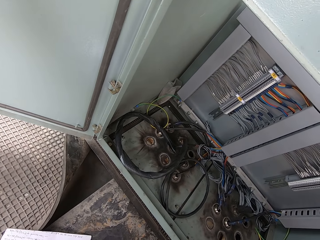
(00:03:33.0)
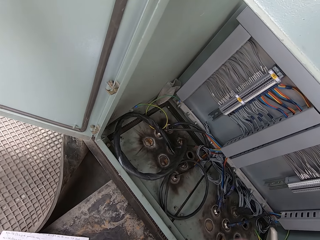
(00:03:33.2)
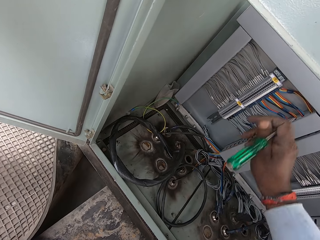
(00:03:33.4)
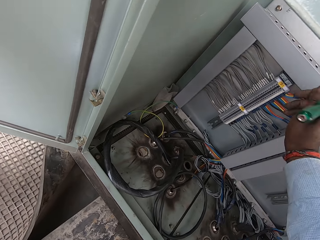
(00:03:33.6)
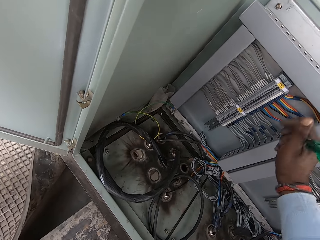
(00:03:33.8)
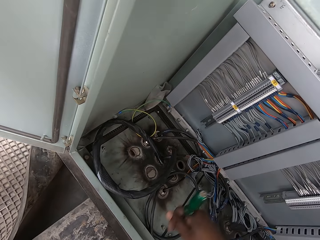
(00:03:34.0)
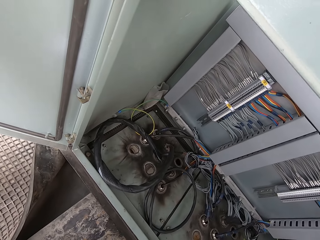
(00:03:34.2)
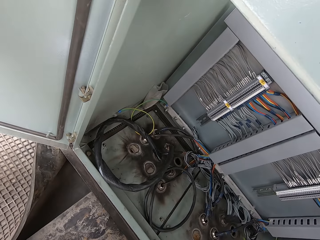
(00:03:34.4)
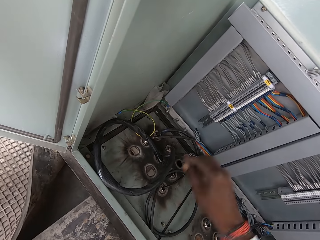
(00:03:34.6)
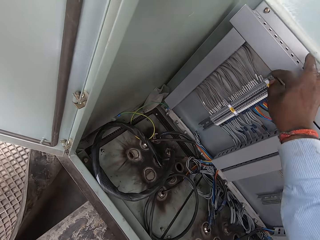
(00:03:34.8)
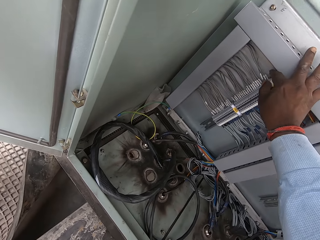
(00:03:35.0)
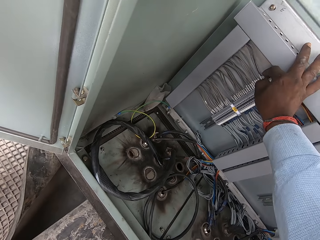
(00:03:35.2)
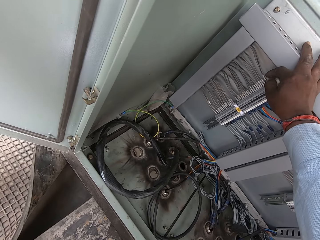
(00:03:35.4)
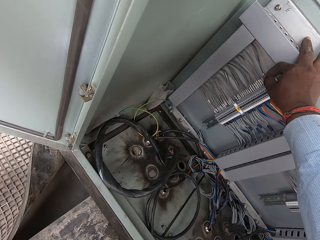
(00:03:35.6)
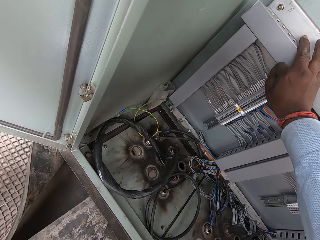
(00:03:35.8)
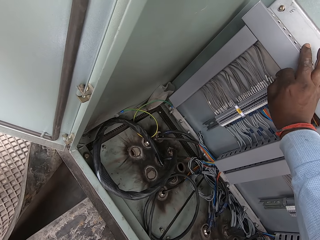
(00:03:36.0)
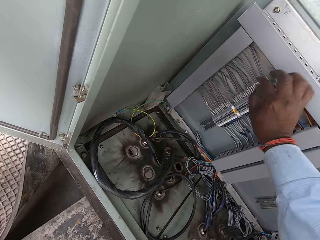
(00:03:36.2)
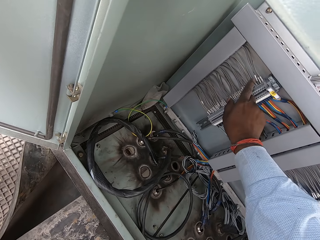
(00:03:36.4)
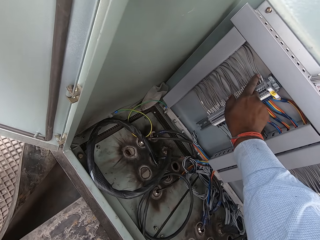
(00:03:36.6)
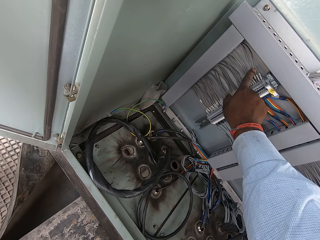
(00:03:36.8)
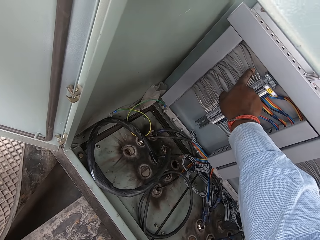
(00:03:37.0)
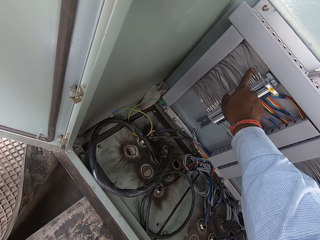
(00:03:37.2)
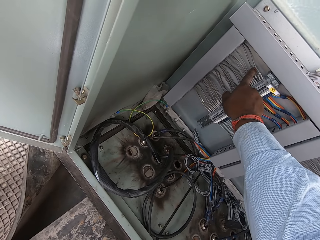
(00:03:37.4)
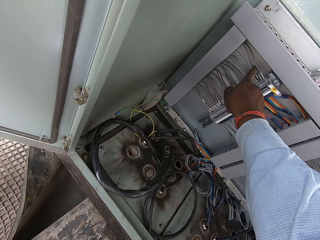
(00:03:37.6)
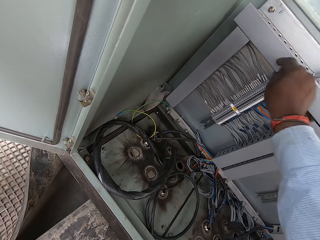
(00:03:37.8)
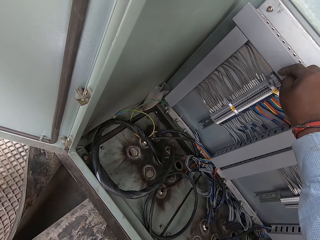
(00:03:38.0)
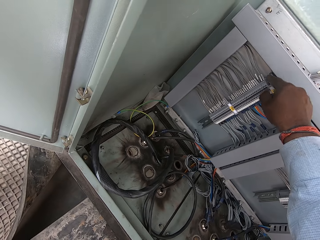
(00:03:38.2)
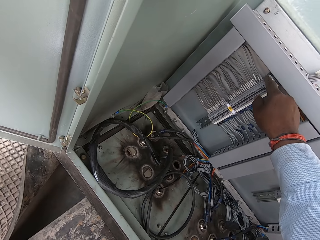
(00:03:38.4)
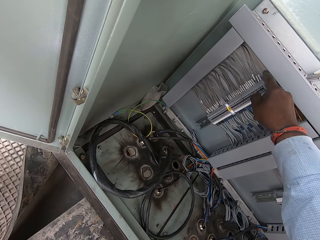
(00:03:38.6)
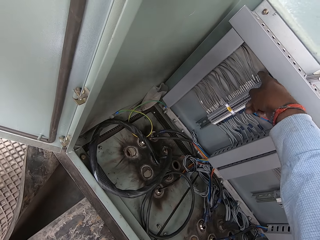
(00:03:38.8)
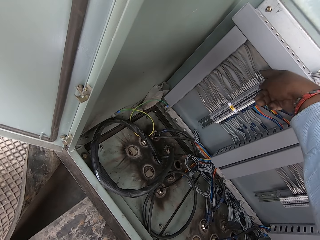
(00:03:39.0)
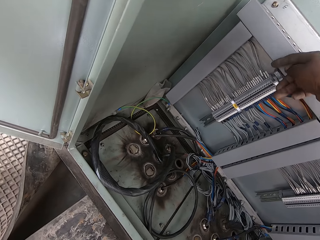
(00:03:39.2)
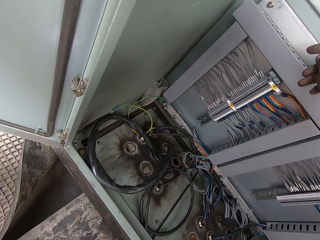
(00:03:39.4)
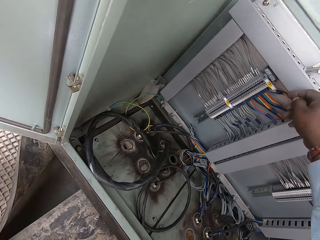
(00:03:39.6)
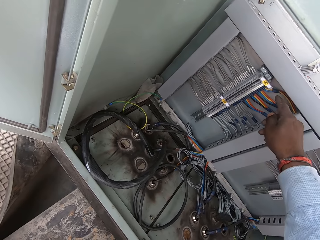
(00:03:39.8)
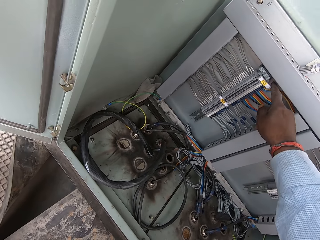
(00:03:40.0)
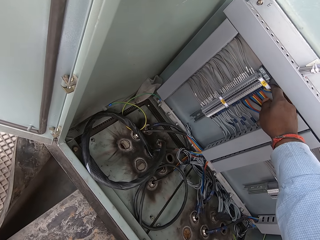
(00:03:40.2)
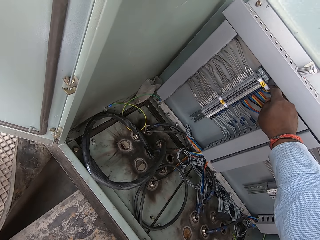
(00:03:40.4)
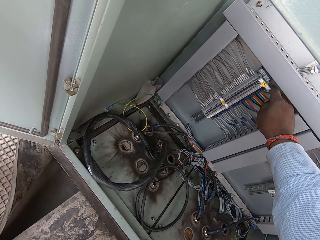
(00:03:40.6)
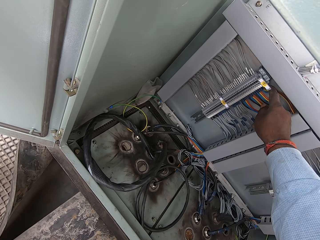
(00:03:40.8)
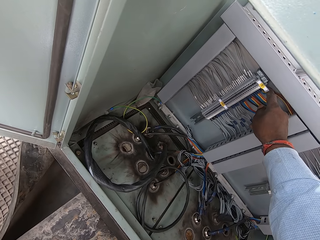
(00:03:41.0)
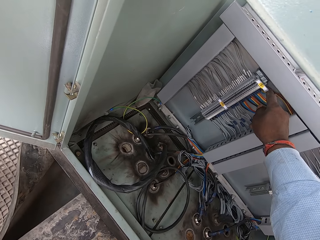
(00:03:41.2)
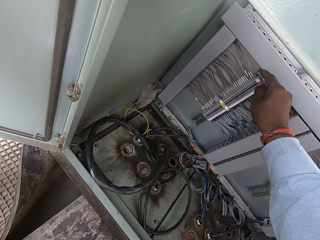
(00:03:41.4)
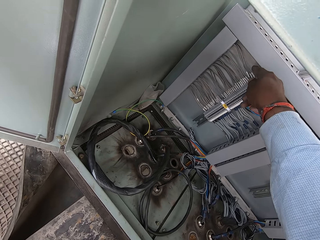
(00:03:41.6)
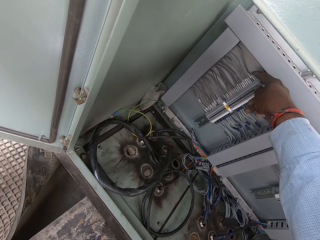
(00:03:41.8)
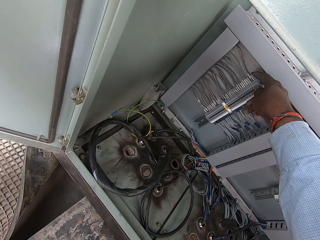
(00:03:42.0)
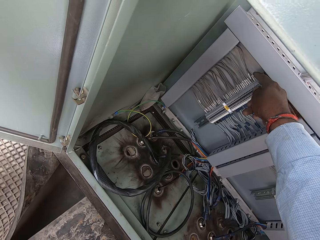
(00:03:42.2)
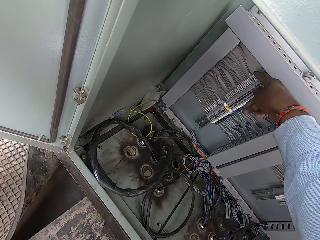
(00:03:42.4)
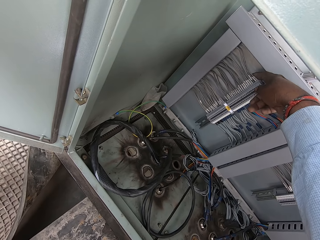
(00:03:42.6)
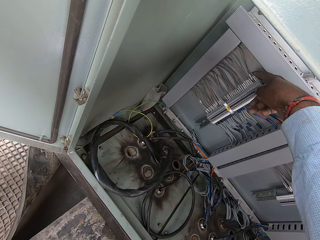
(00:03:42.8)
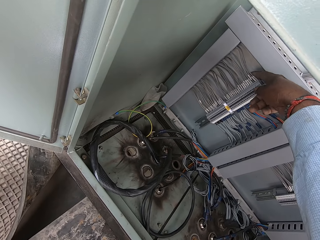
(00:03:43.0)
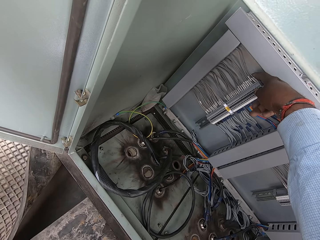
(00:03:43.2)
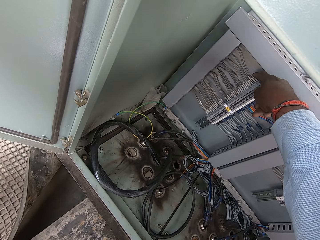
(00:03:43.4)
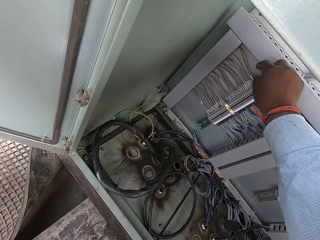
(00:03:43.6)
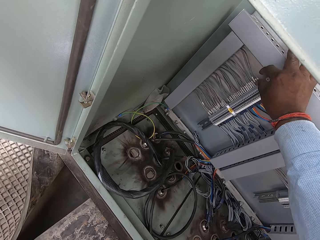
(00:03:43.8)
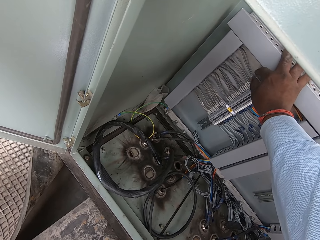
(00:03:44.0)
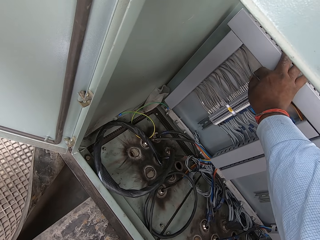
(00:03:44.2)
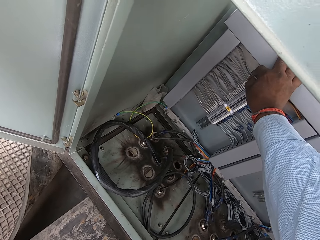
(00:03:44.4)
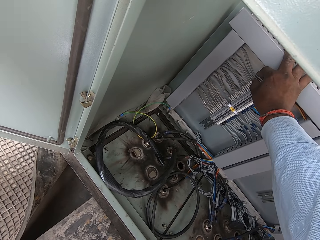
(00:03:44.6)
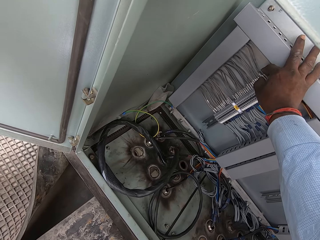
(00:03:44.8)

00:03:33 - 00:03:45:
The camera wearer holds the wires. They touch the wires with hands.

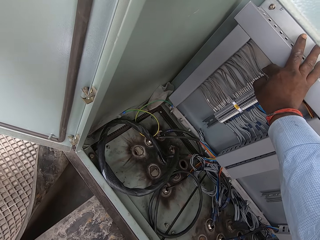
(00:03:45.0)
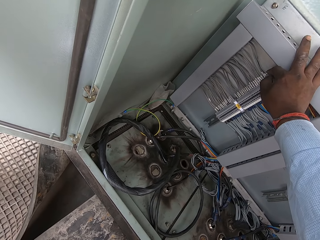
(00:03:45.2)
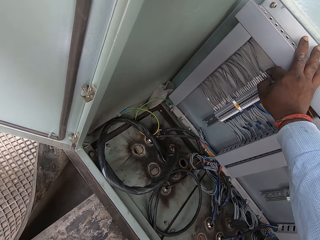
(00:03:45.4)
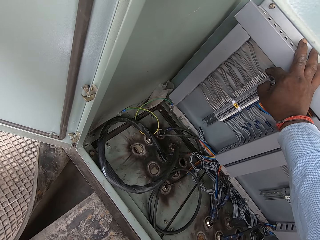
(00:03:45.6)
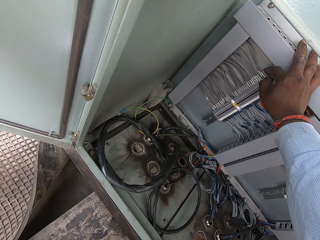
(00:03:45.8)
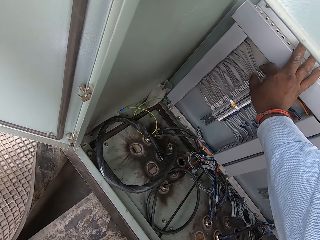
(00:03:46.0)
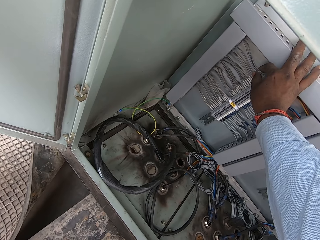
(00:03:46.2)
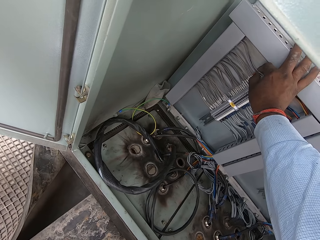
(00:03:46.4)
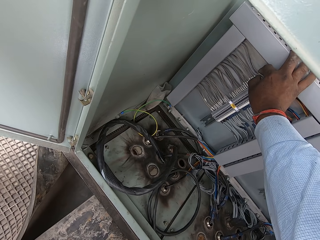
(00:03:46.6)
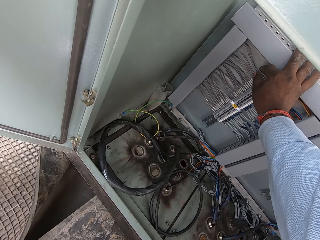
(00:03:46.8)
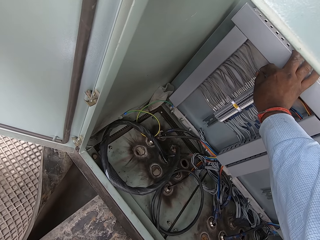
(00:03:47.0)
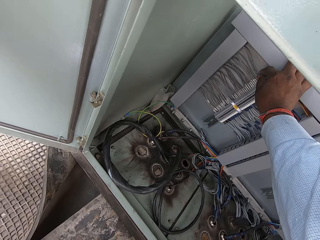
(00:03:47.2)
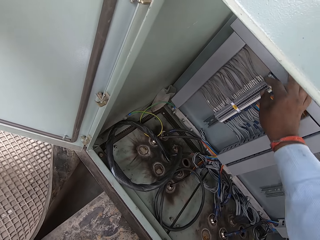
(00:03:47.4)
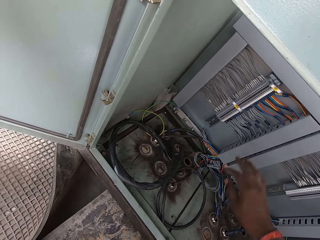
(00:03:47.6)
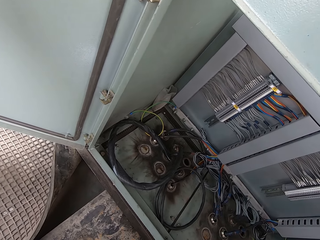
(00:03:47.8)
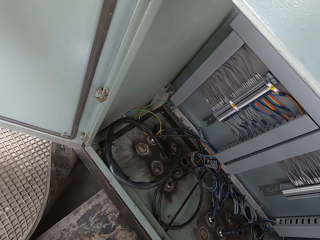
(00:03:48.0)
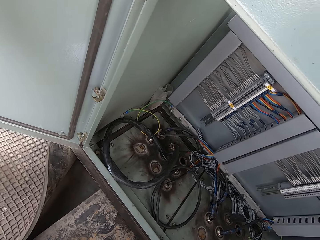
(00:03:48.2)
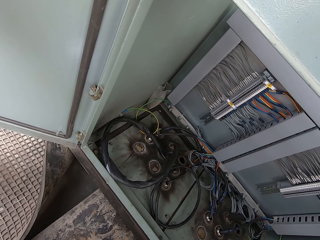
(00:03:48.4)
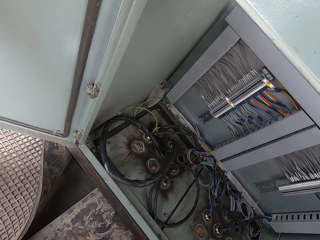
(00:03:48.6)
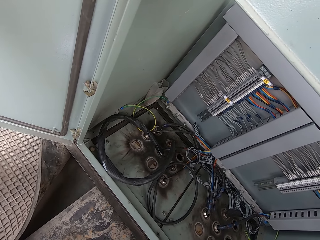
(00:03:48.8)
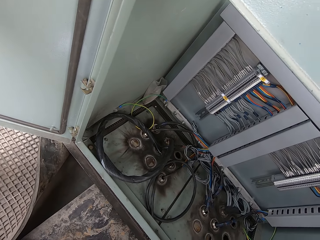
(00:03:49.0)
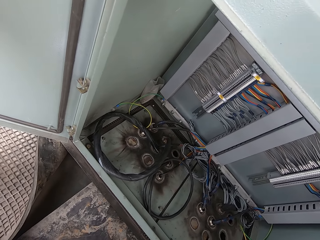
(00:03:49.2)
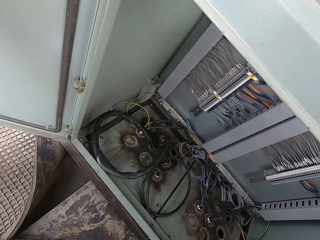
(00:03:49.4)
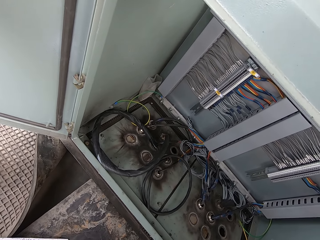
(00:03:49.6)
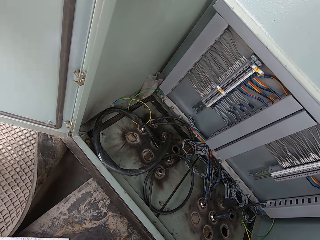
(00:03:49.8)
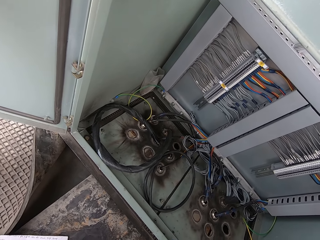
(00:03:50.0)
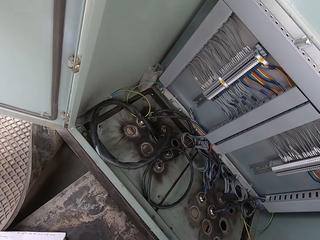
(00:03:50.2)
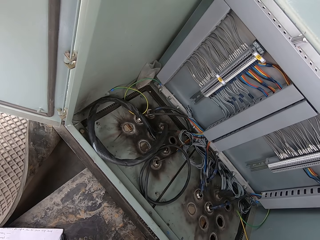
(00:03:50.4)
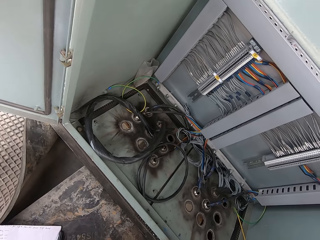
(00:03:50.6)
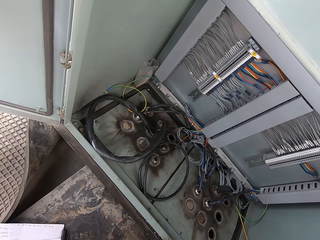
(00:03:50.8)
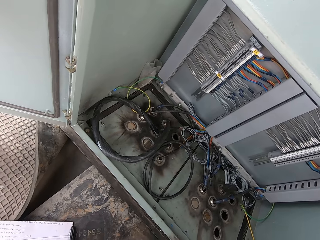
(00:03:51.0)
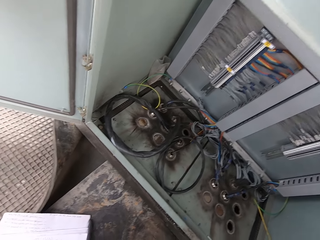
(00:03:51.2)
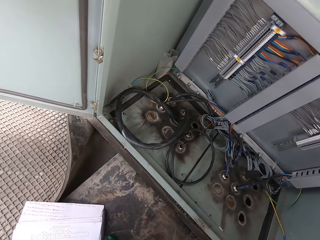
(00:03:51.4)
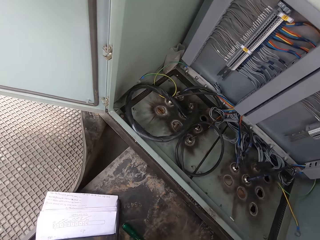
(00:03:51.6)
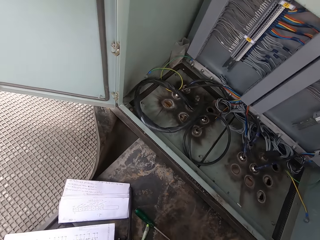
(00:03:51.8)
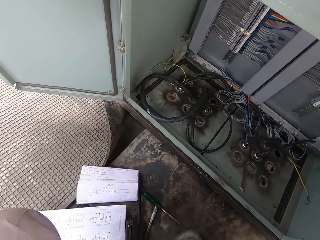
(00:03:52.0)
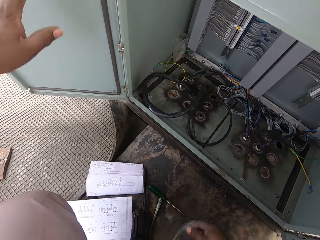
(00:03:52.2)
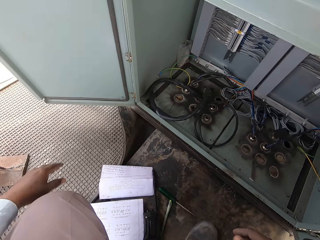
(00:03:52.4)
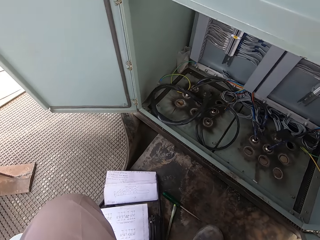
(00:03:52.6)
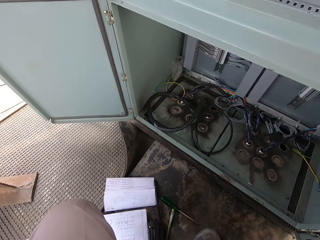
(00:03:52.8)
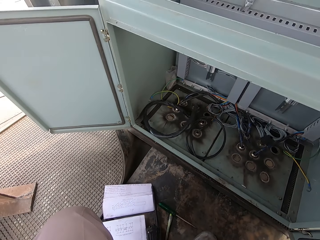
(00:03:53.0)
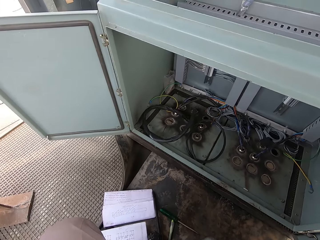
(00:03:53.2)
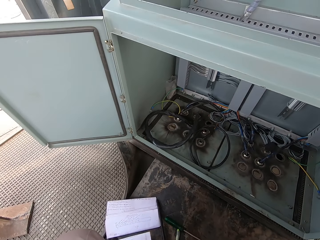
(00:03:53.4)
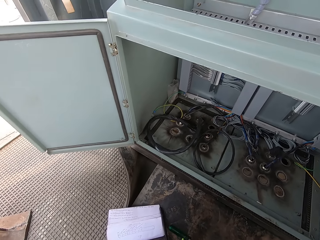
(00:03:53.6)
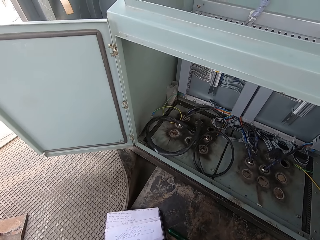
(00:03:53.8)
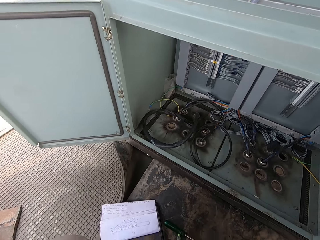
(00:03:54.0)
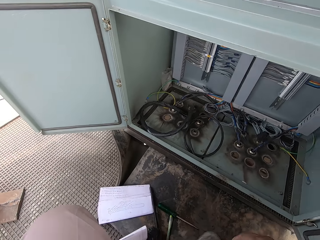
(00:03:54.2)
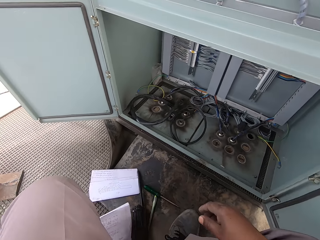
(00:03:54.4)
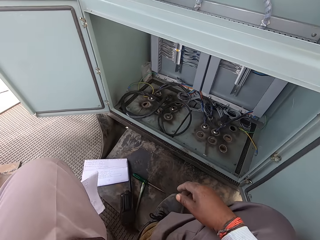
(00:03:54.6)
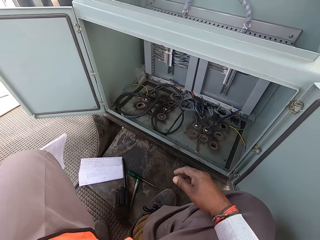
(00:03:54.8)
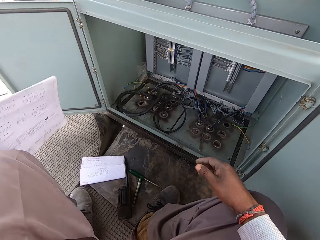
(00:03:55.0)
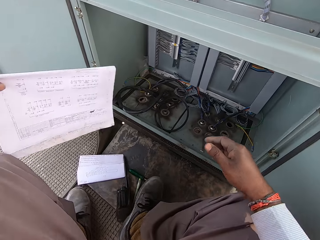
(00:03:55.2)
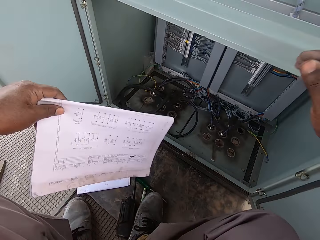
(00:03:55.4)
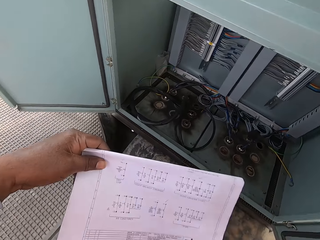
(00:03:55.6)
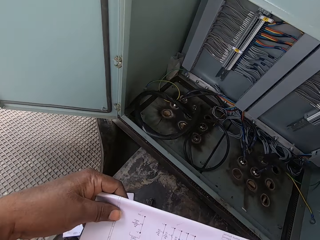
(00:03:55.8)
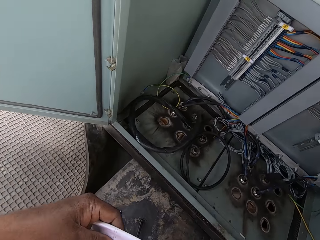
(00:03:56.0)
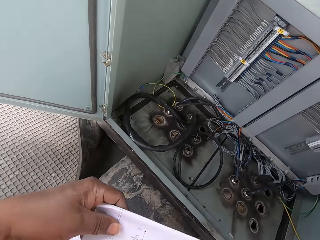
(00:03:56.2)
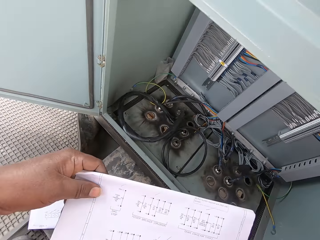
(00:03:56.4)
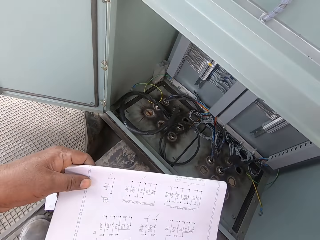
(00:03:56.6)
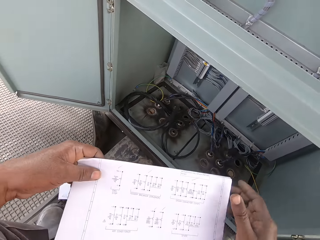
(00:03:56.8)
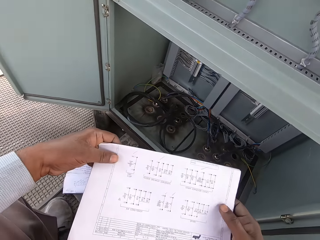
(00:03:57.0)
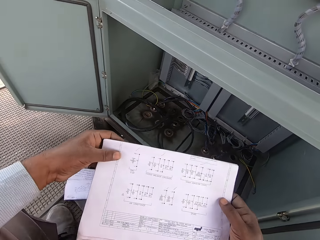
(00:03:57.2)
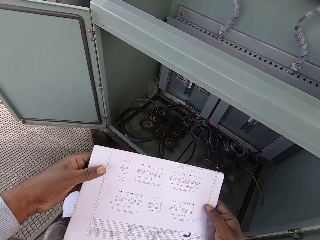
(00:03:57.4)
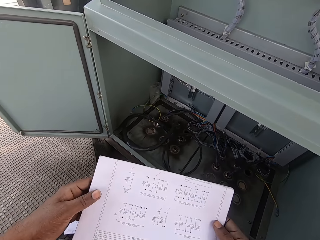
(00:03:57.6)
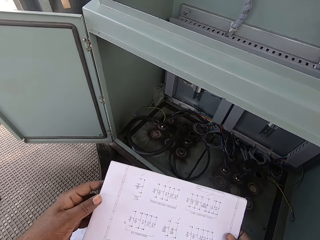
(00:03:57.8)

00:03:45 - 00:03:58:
The camera wearer looks inside a box. They hold a paper. They pick up the paper.
